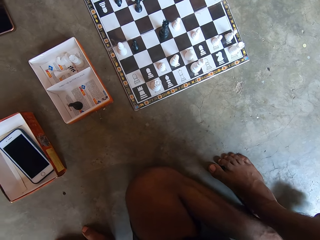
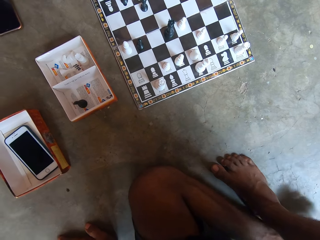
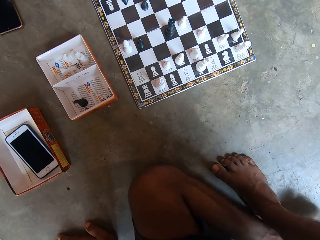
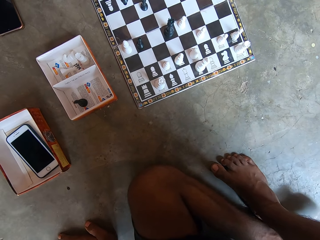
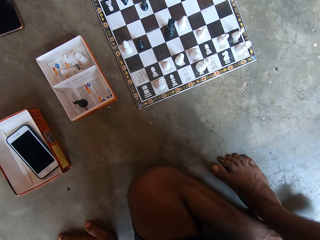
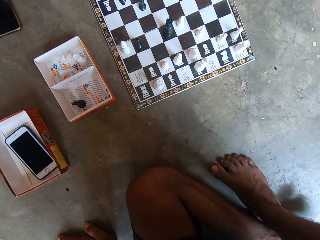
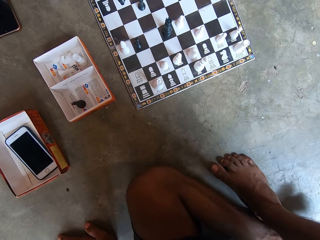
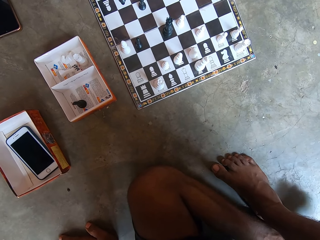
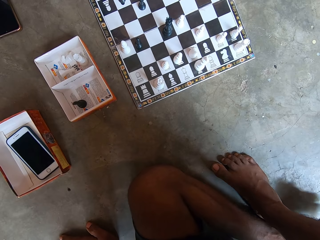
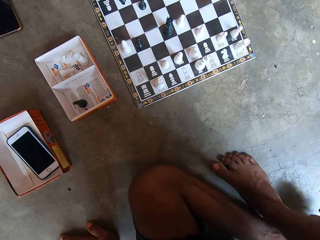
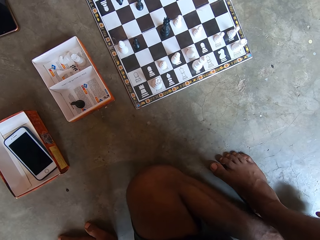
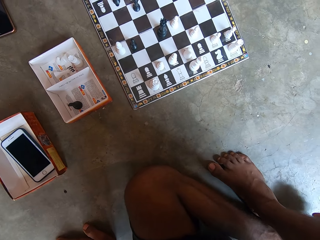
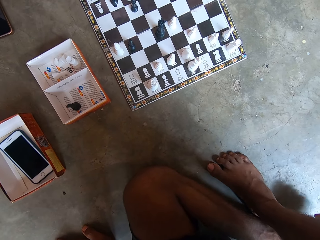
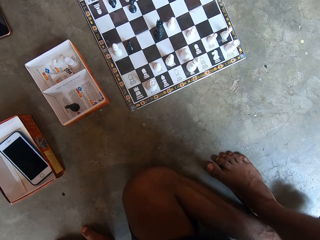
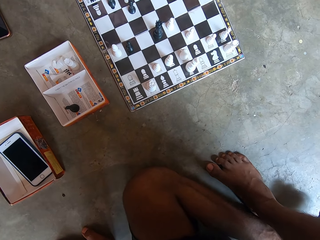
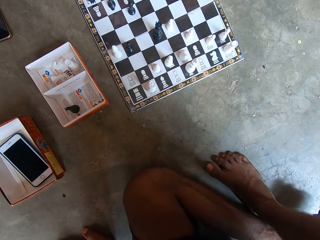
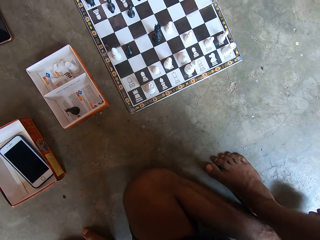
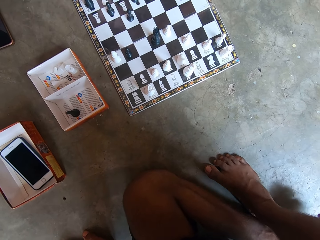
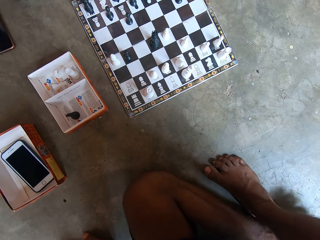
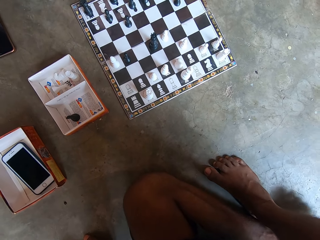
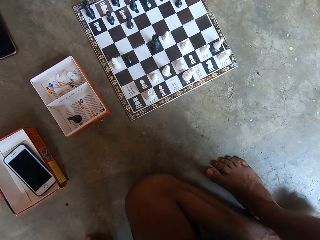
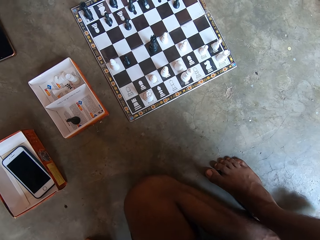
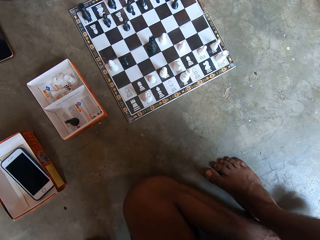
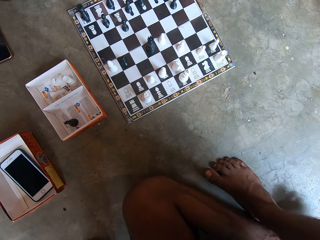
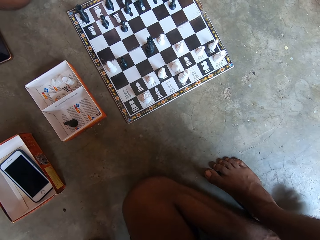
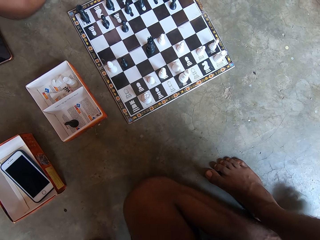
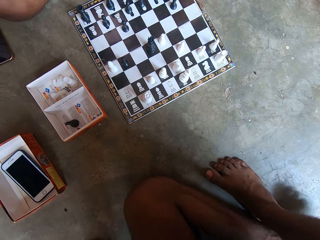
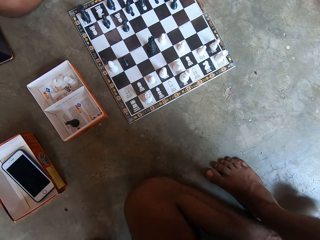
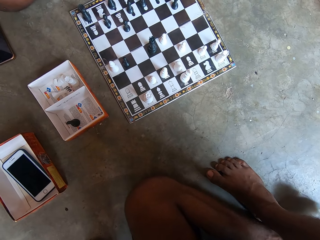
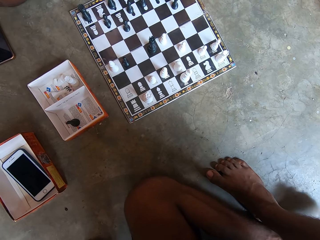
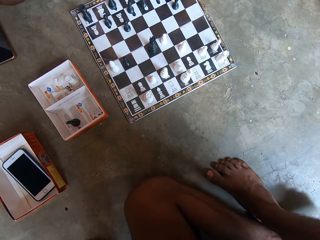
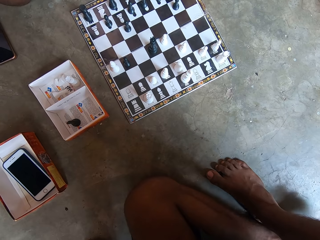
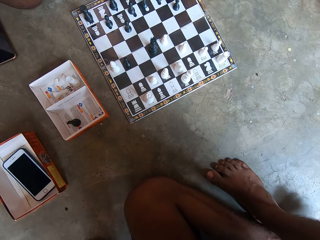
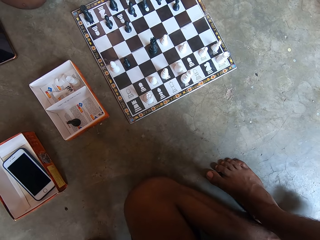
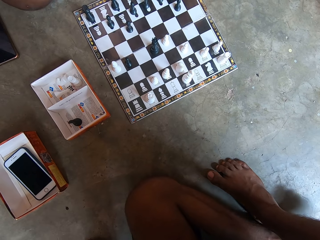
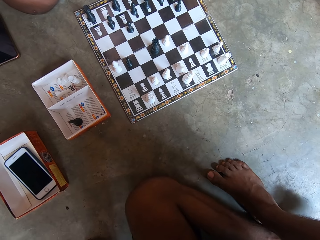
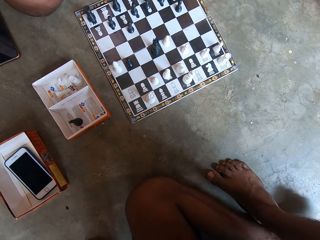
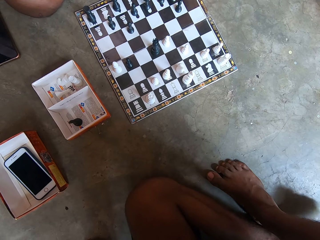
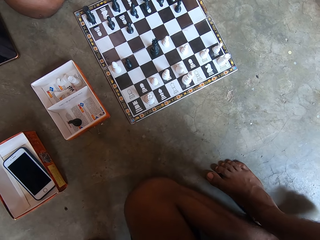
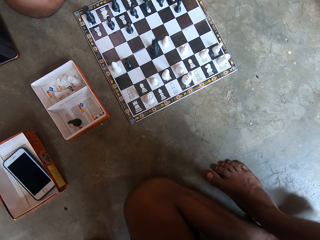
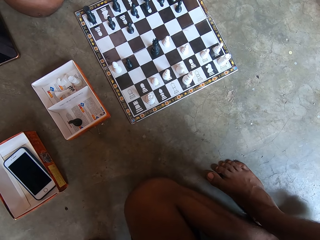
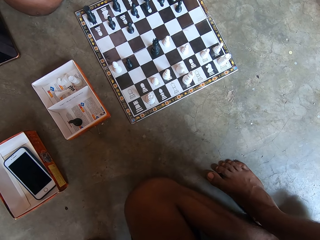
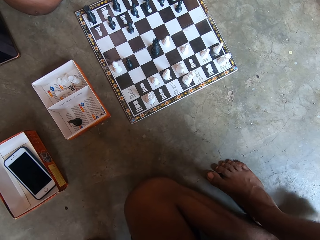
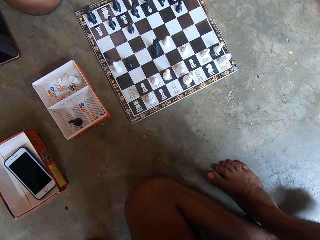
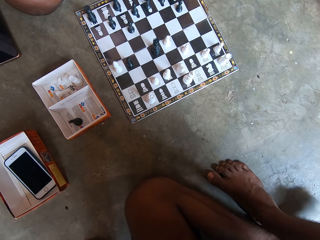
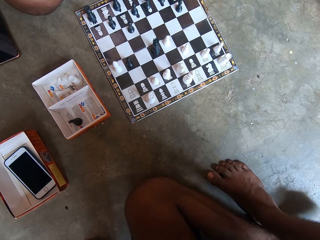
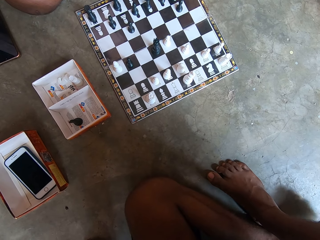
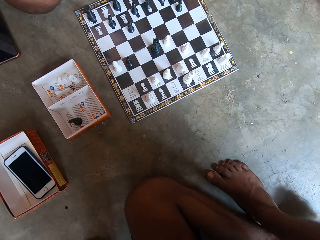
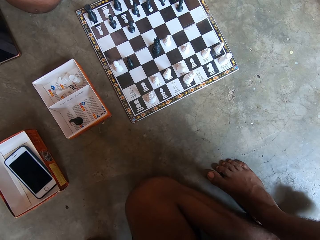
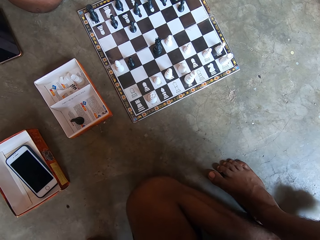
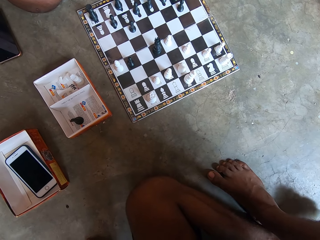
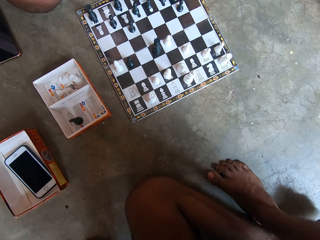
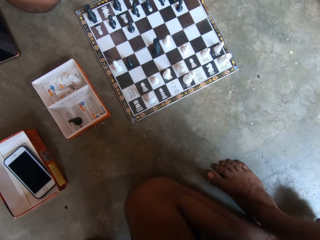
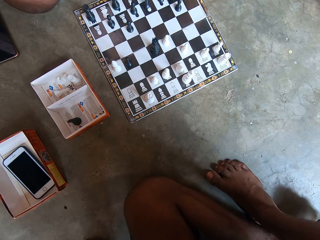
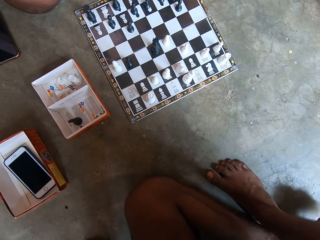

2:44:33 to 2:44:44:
The camera wearer looks at a chess board on the floor.

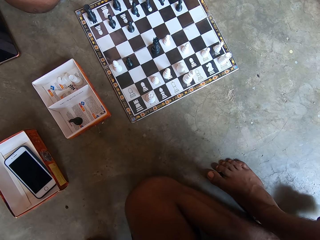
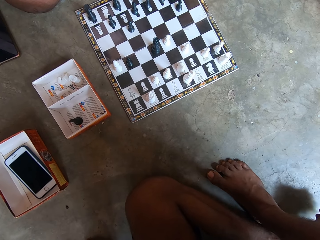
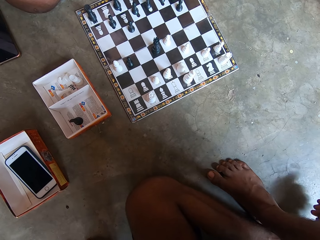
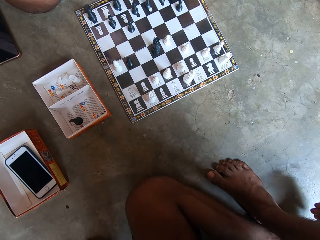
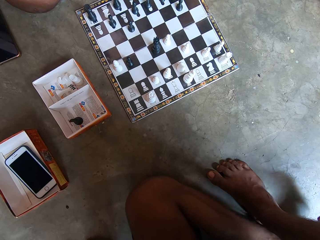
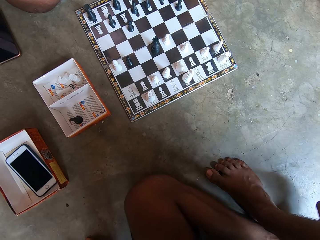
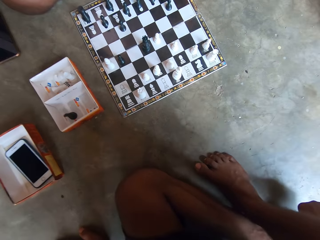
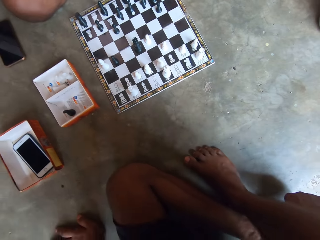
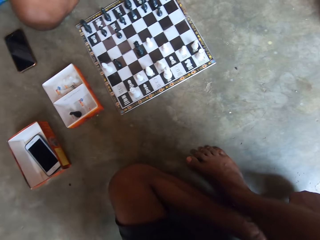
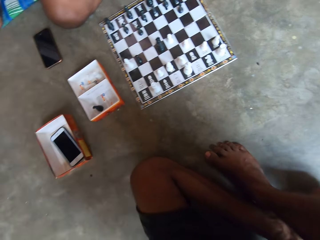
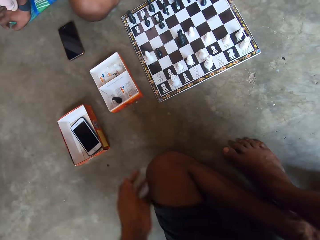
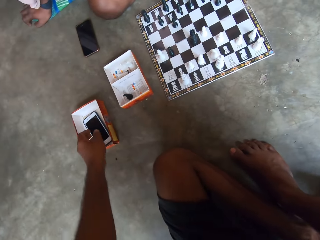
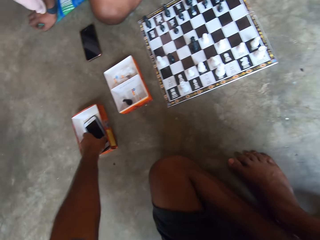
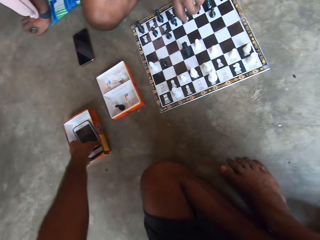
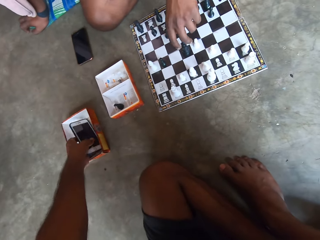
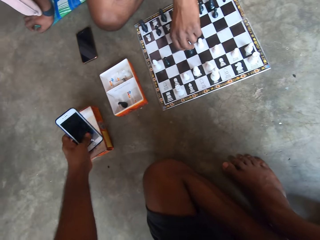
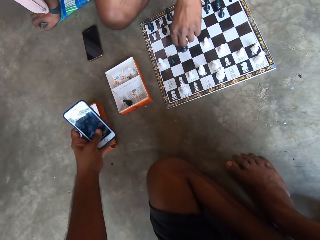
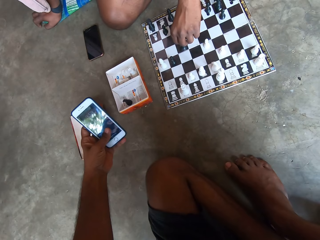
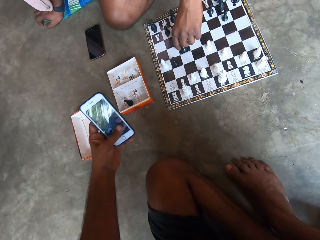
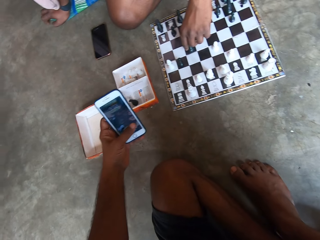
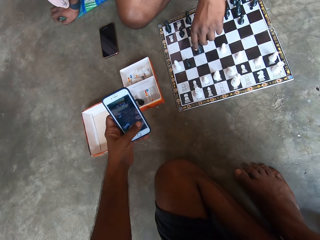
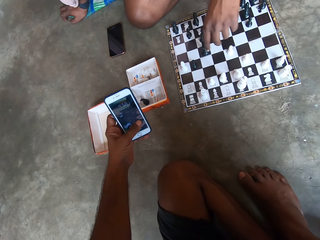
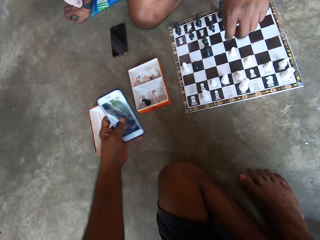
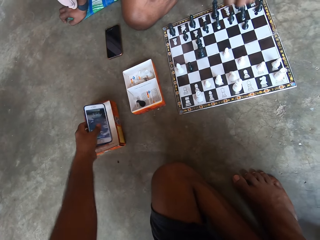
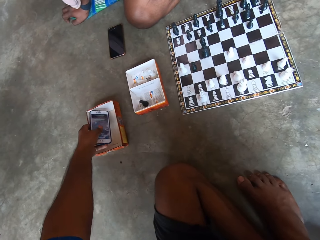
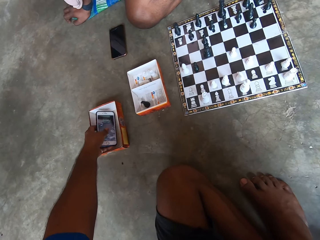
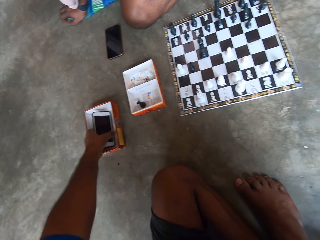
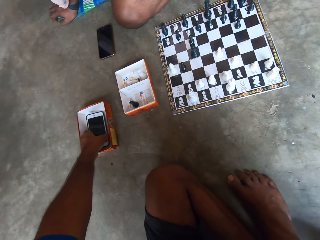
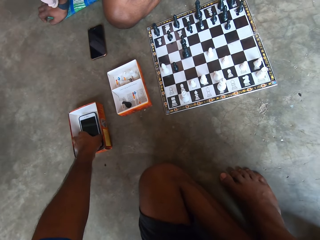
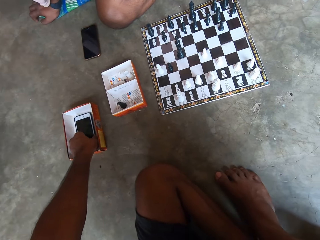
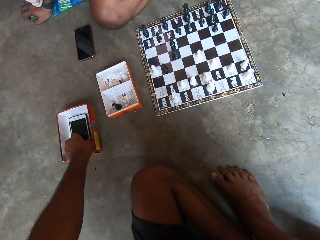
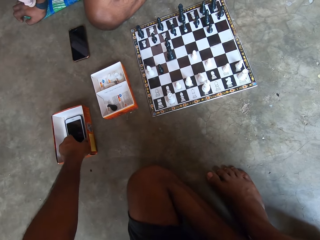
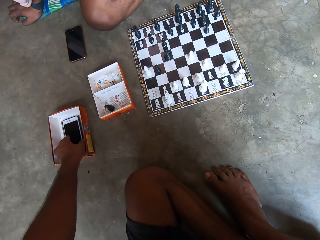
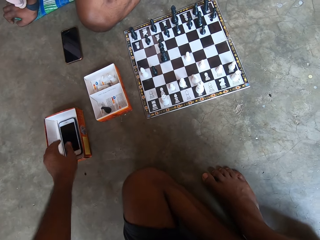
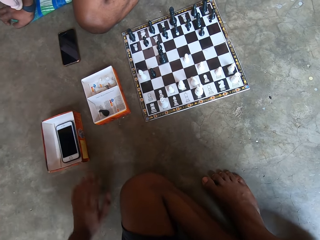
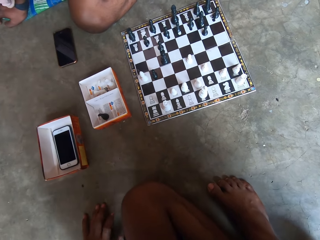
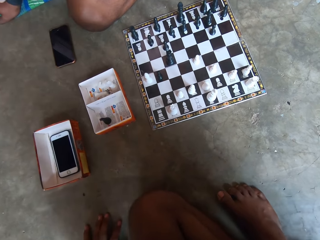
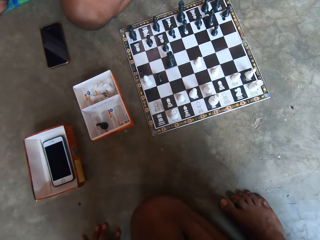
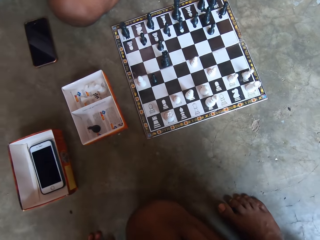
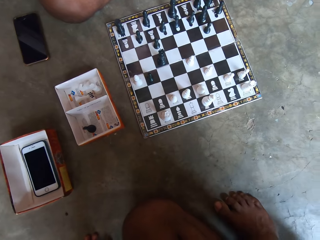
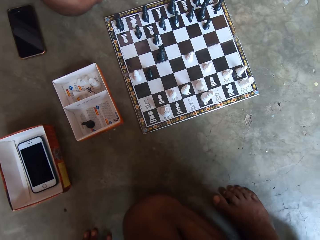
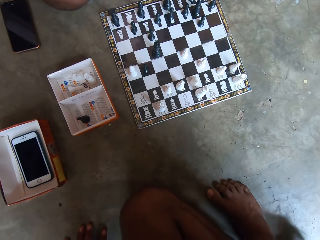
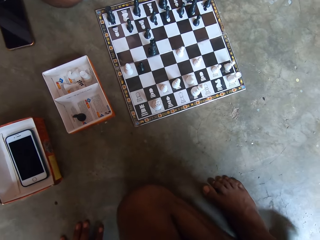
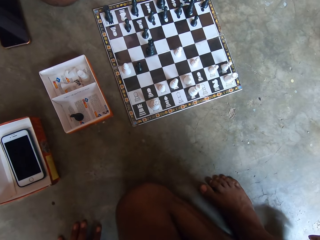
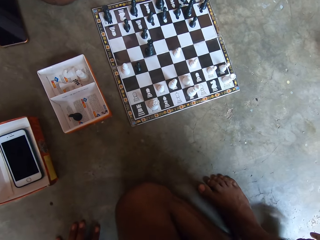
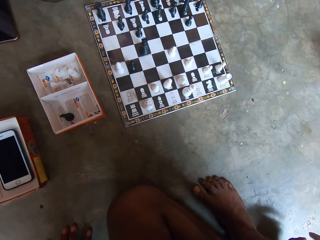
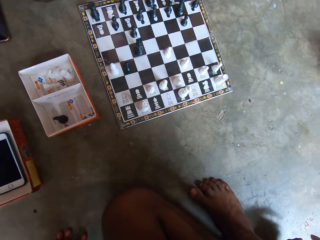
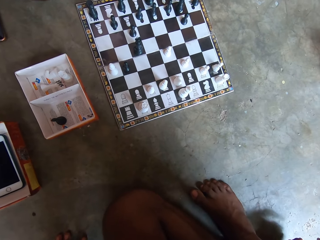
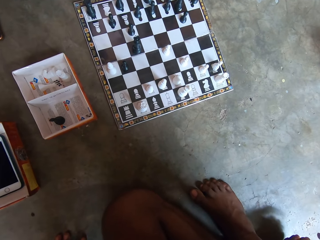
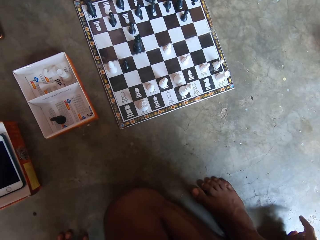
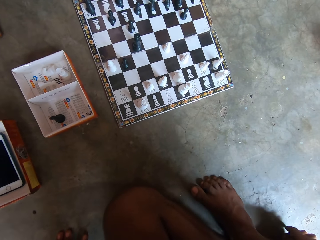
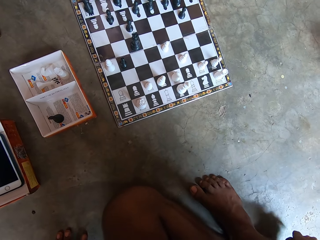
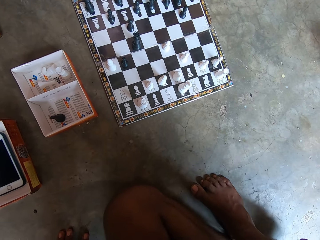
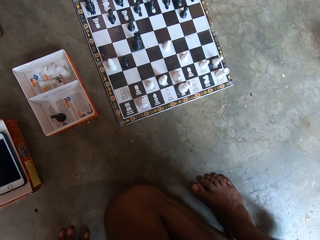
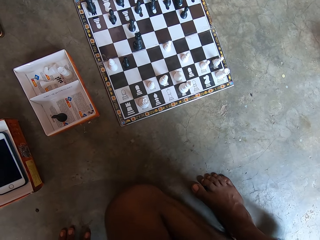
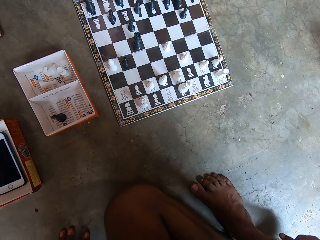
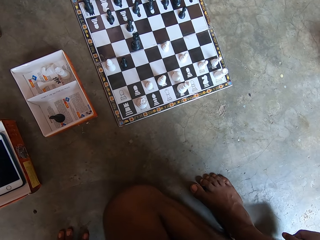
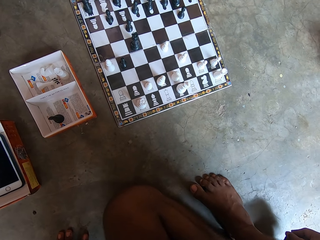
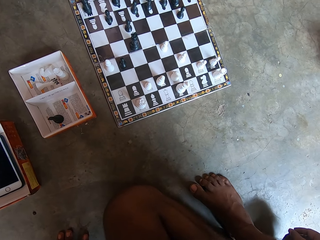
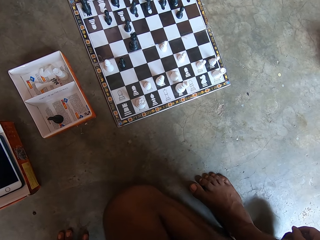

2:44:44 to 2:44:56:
The camera wearer picks up a phone from a box on the floor. They hold the phone with a hand. A man moves a chess piece on a chess board on the floor. The camera wearer puts down the phone in the box on the floor. They look at the chess board on the floor.
